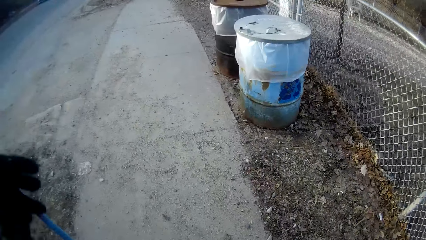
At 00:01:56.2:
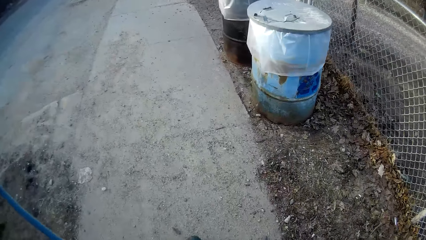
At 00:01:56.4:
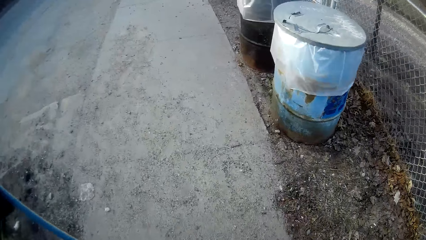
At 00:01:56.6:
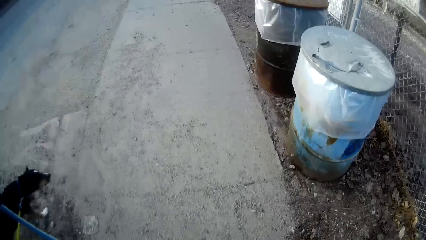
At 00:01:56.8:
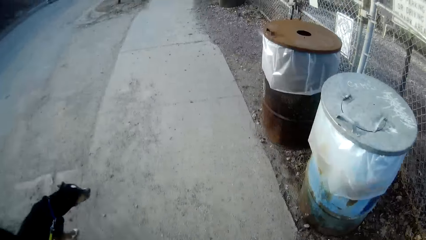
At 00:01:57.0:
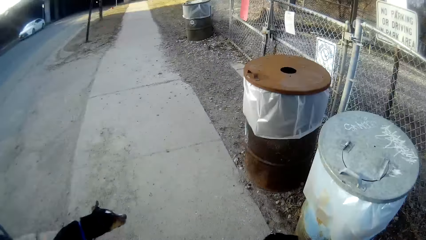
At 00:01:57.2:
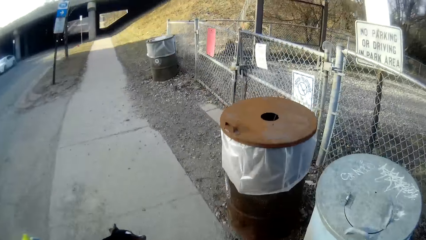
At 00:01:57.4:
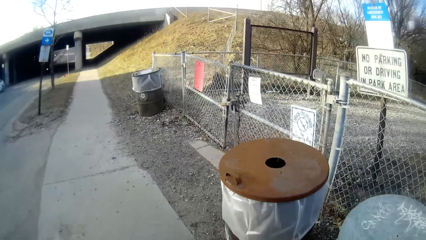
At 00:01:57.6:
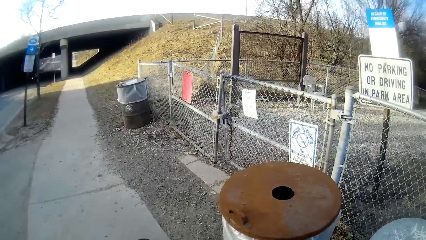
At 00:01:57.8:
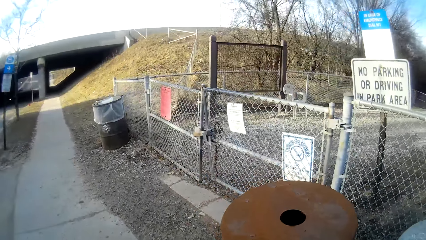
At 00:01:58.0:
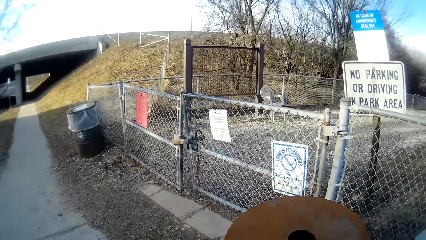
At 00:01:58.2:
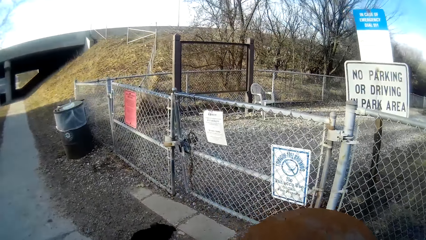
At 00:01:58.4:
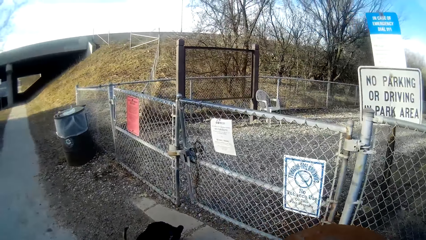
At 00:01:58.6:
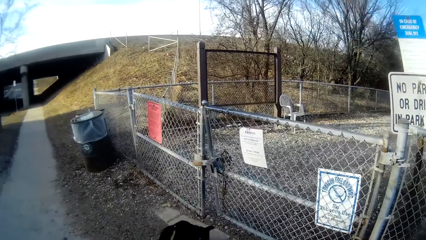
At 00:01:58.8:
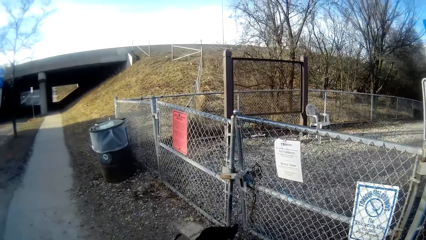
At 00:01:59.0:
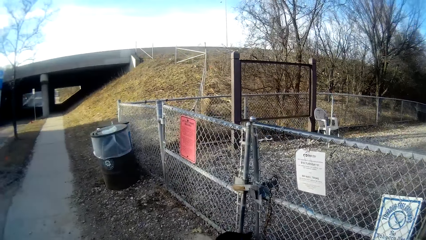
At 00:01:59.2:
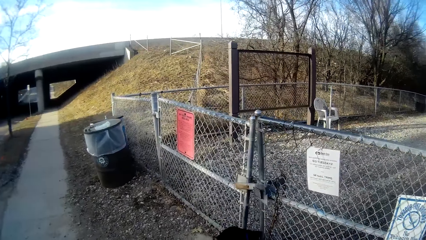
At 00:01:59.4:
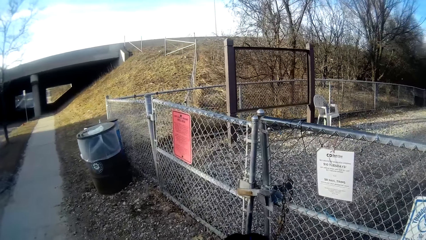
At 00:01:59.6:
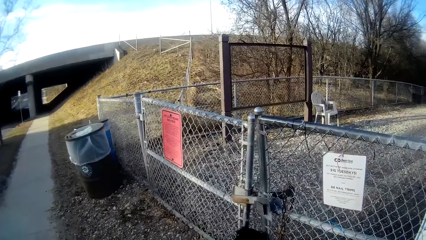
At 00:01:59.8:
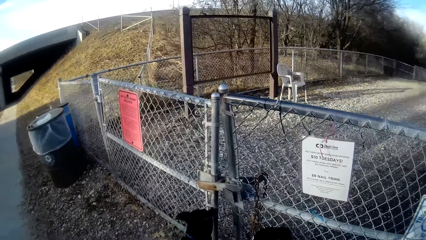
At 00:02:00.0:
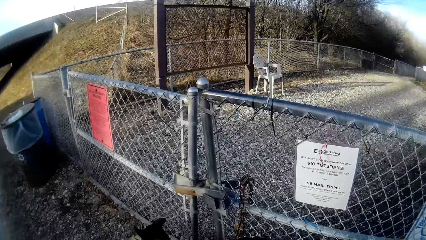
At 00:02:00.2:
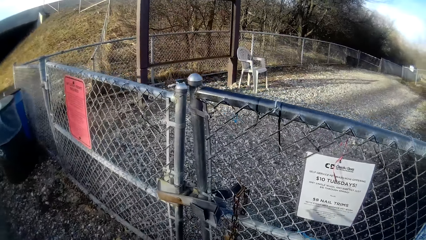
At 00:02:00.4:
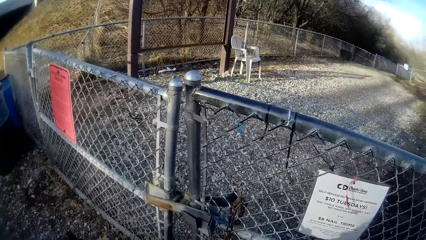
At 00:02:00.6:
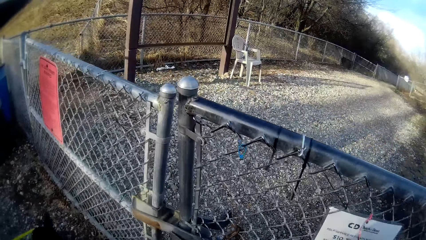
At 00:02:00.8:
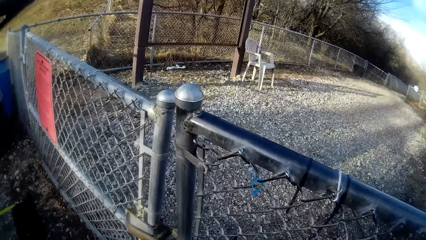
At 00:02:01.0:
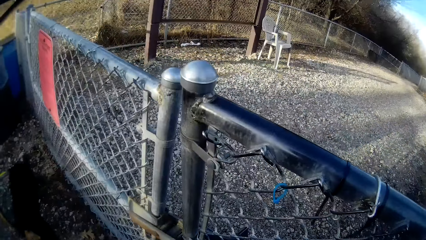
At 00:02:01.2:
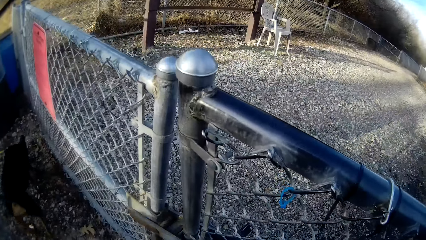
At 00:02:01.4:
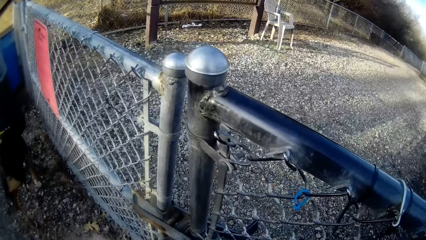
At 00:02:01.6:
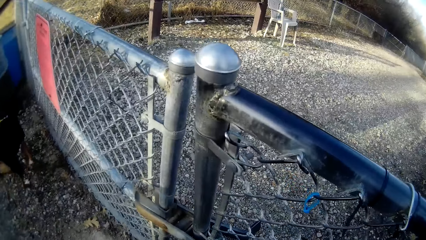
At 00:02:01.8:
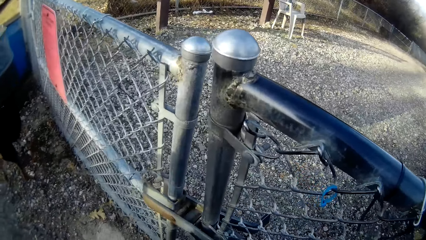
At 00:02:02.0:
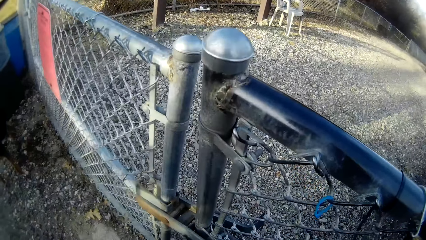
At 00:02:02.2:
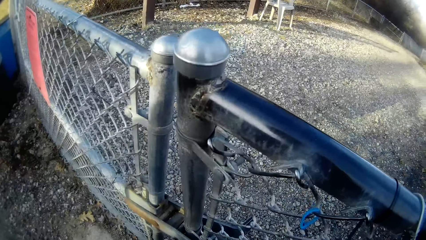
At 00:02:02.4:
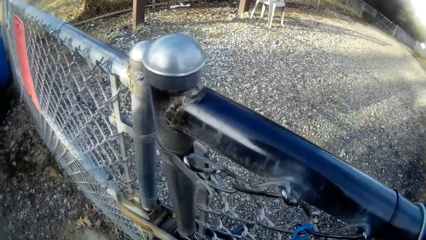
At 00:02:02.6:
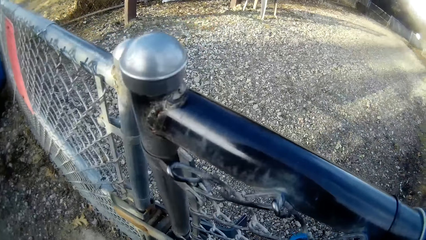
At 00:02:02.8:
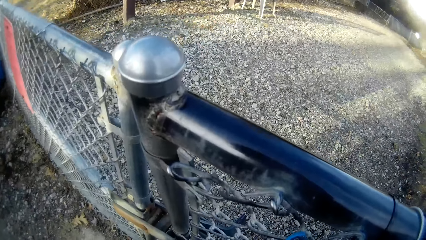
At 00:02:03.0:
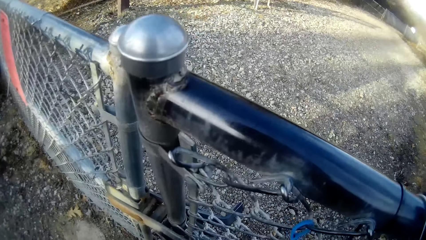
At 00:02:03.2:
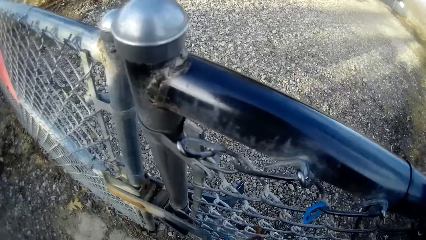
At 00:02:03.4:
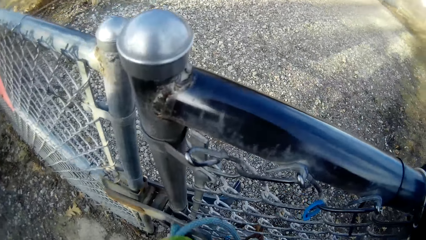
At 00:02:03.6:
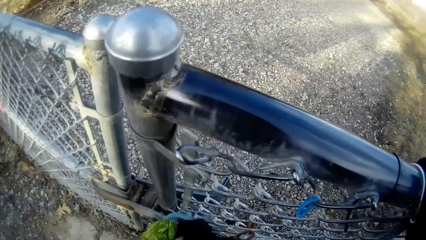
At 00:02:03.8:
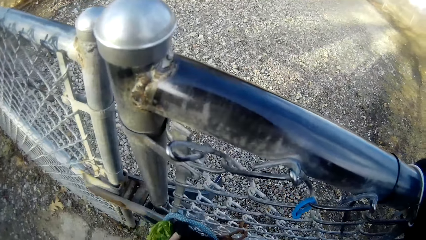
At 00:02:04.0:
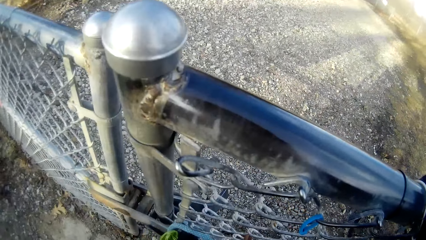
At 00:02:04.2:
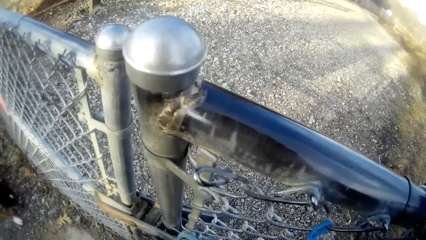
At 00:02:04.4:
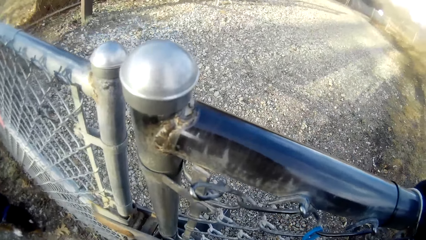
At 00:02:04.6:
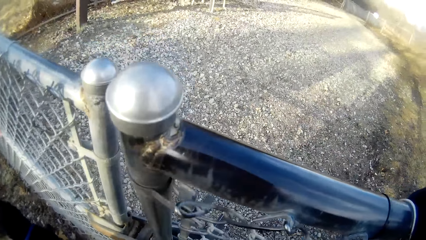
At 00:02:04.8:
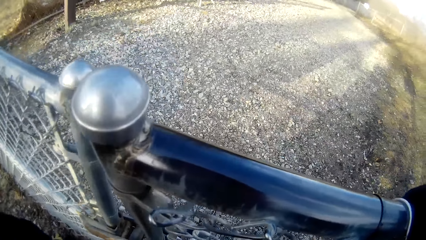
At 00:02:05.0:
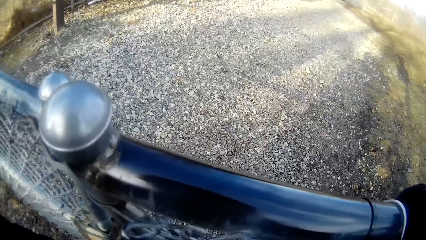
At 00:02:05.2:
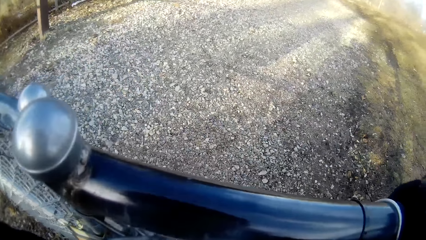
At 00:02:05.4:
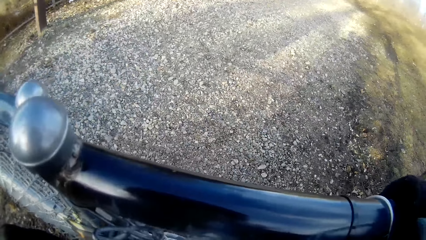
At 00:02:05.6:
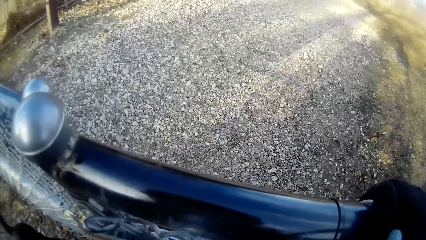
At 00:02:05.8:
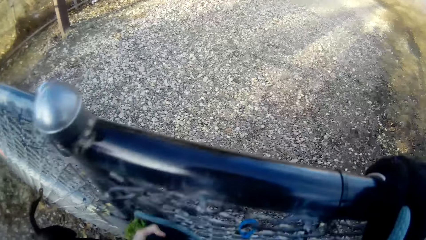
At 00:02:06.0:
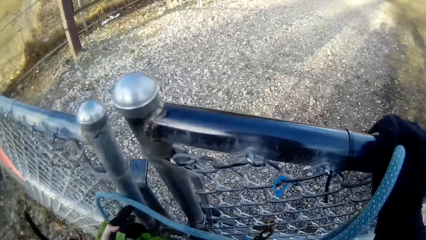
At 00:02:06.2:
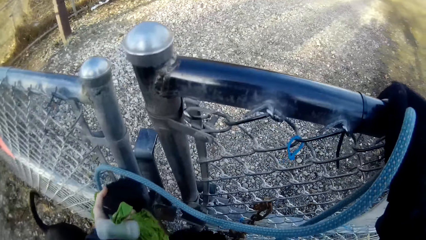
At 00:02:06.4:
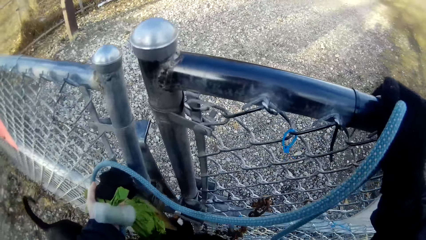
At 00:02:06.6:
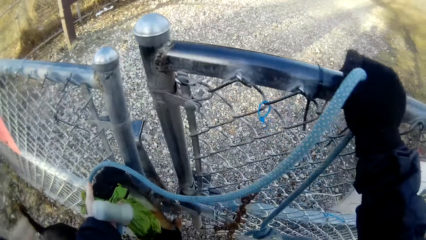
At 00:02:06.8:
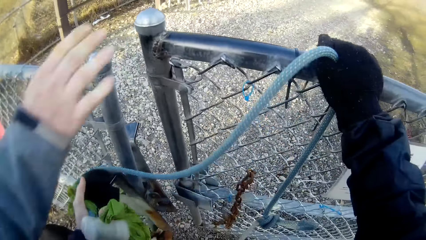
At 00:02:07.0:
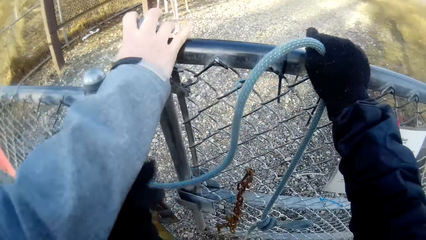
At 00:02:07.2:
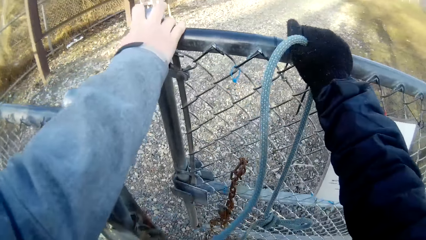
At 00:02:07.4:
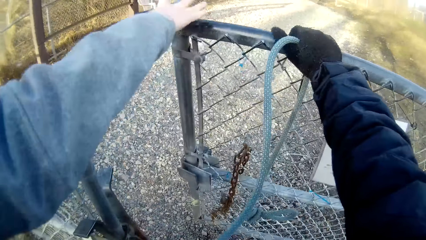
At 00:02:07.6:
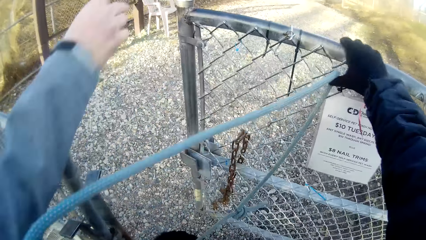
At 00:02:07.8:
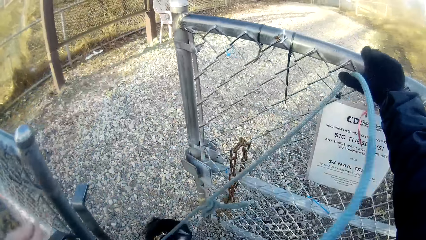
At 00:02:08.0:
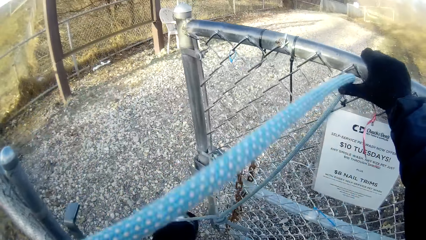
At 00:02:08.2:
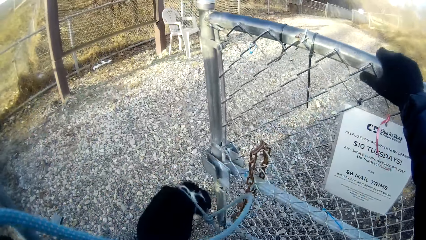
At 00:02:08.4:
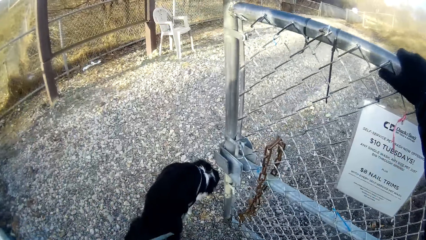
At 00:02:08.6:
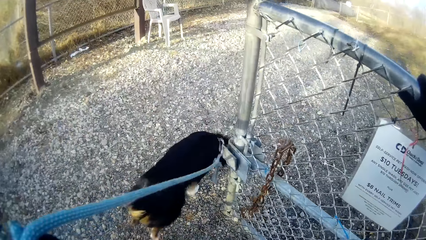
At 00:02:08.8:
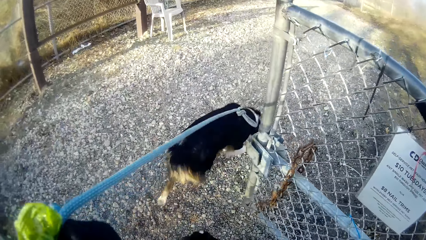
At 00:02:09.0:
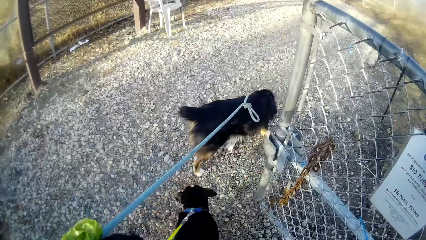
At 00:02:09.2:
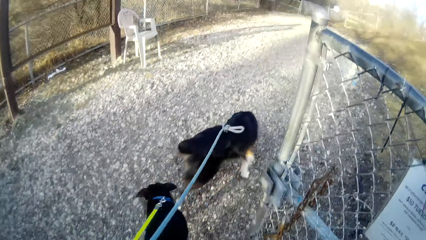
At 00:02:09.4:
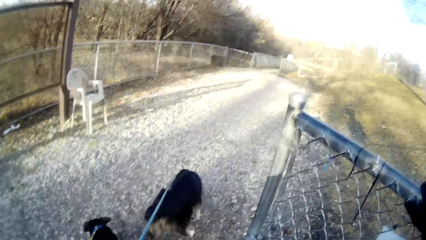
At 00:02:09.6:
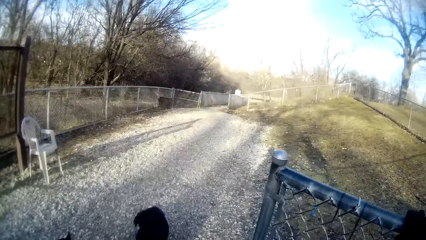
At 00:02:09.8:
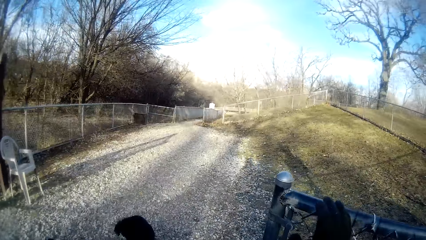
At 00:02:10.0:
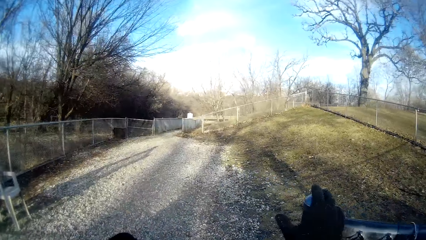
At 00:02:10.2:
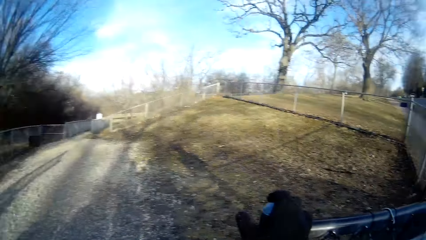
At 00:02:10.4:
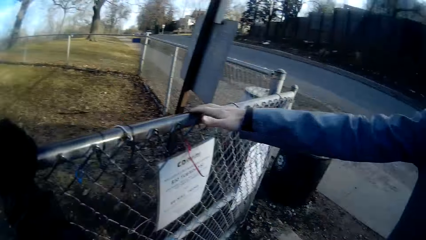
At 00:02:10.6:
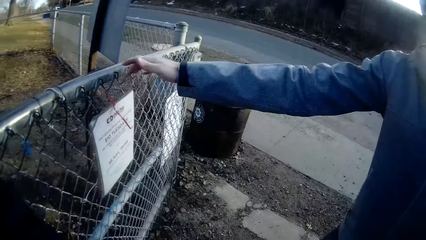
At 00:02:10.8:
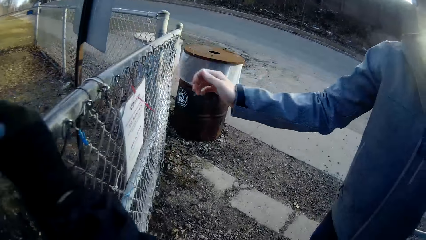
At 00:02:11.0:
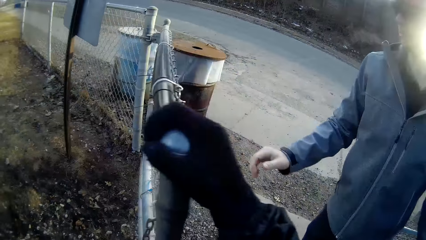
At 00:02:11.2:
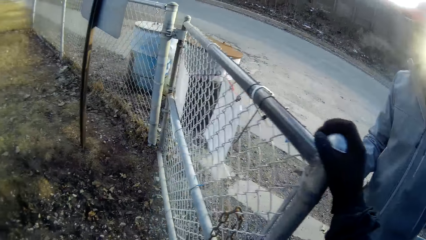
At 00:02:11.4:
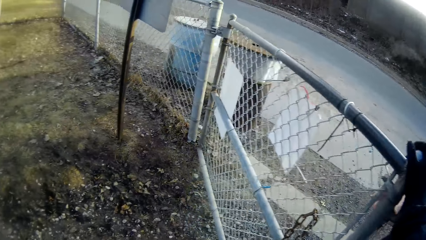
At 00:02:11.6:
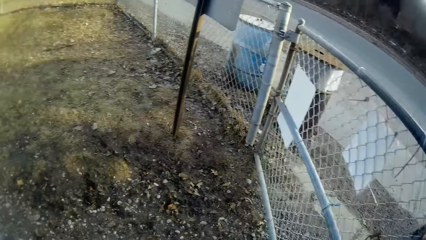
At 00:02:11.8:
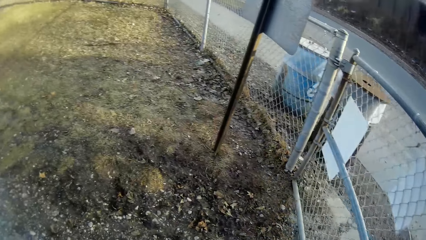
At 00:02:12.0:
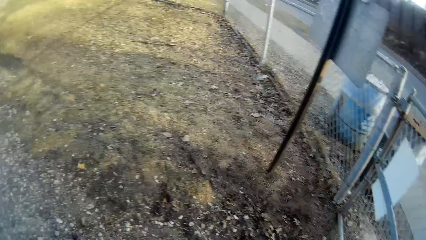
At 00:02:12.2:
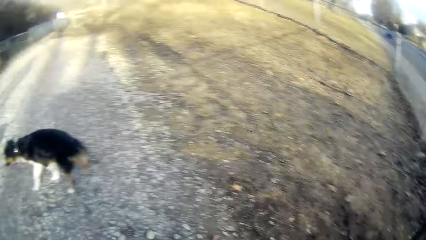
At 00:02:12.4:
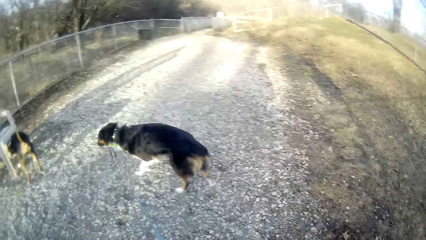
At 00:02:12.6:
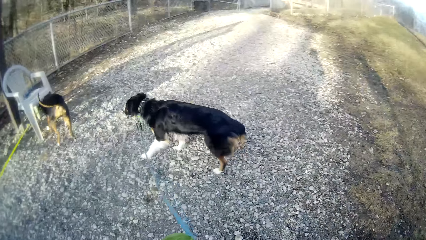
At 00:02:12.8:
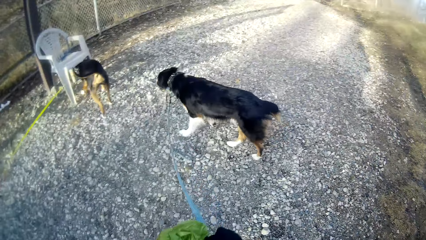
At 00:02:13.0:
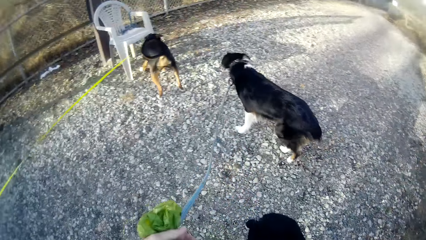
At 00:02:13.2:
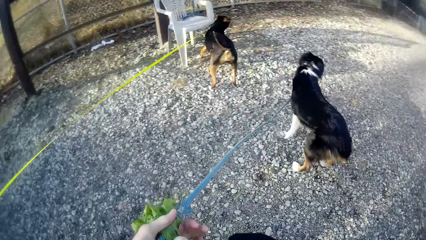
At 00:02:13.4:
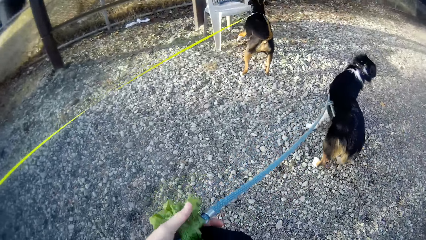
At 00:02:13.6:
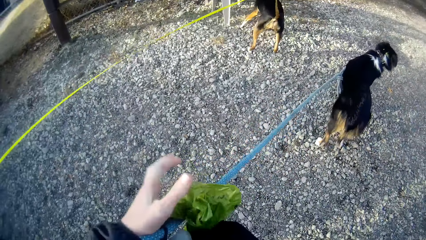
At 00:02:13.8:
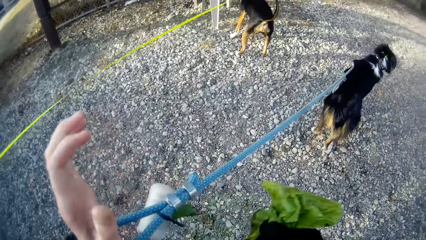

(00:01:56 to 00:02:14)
The camera wearer and a man open the field gate with their hands. They walk inside the gate with the dogs. They close the gate.
